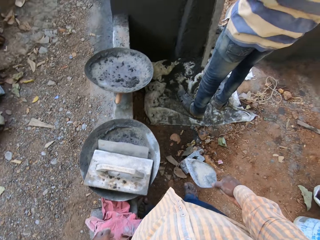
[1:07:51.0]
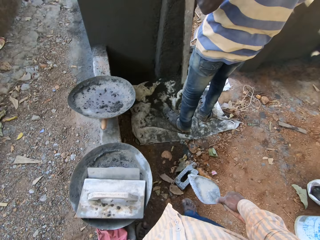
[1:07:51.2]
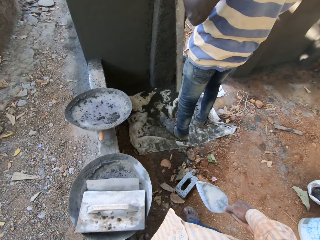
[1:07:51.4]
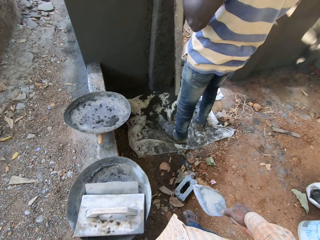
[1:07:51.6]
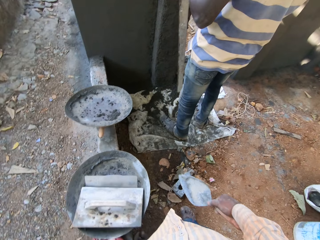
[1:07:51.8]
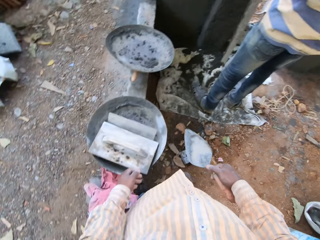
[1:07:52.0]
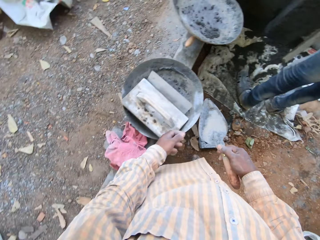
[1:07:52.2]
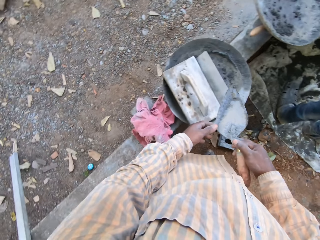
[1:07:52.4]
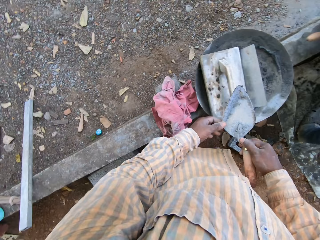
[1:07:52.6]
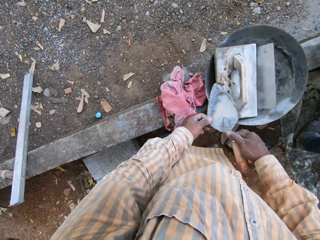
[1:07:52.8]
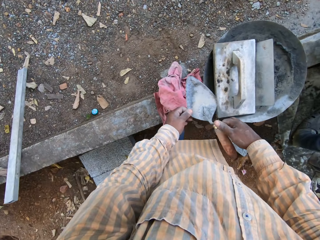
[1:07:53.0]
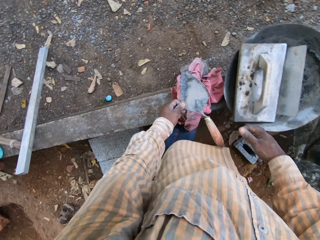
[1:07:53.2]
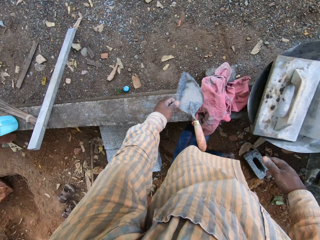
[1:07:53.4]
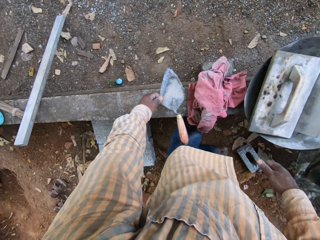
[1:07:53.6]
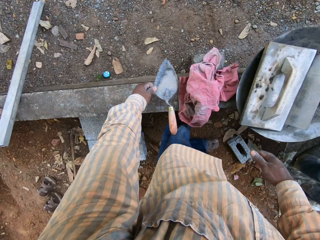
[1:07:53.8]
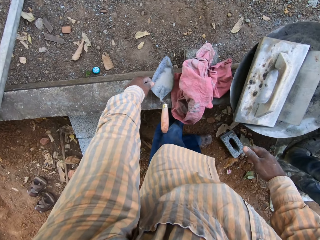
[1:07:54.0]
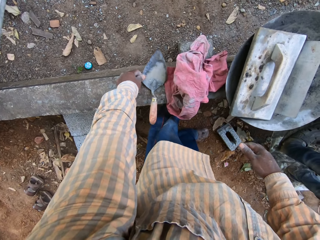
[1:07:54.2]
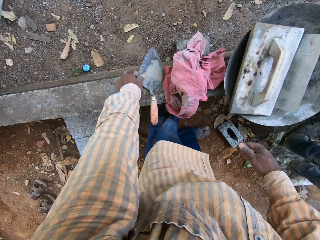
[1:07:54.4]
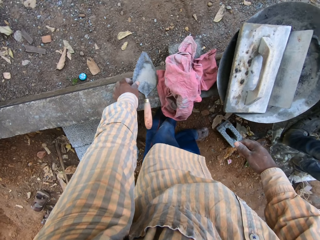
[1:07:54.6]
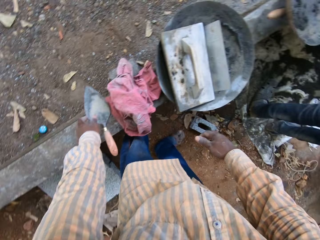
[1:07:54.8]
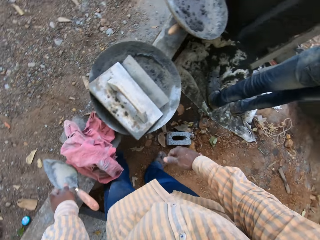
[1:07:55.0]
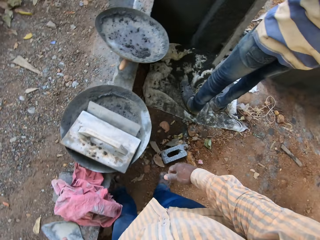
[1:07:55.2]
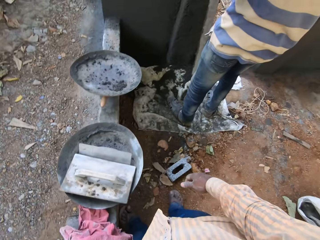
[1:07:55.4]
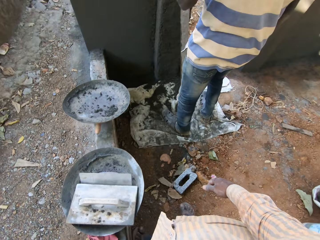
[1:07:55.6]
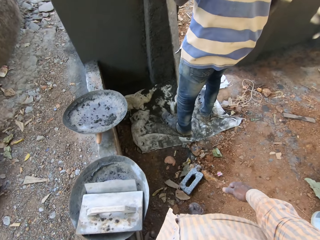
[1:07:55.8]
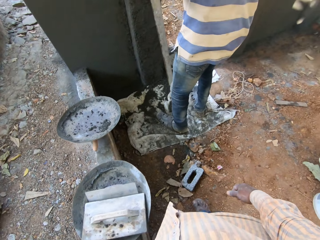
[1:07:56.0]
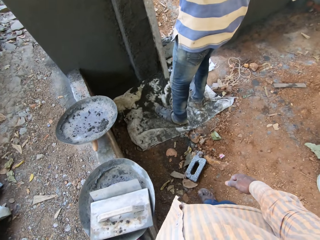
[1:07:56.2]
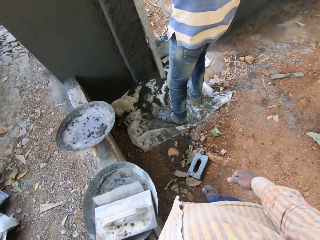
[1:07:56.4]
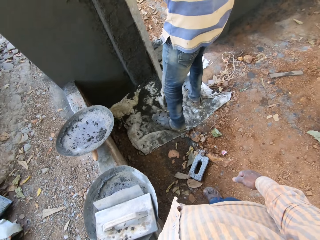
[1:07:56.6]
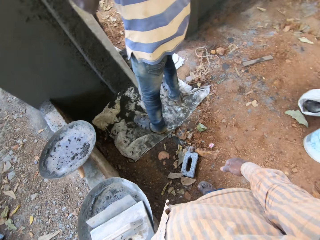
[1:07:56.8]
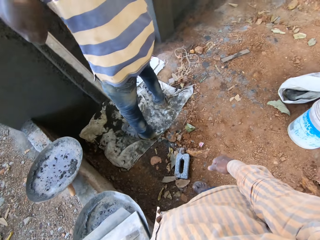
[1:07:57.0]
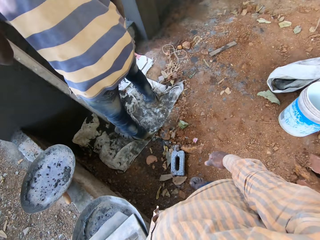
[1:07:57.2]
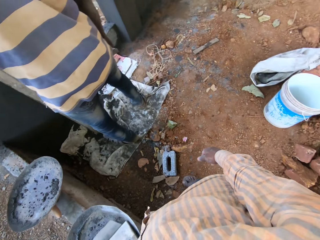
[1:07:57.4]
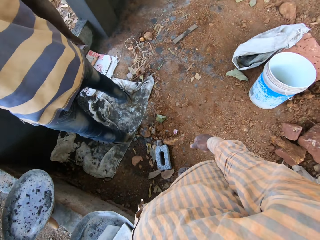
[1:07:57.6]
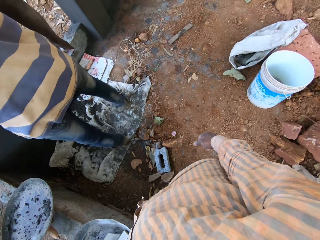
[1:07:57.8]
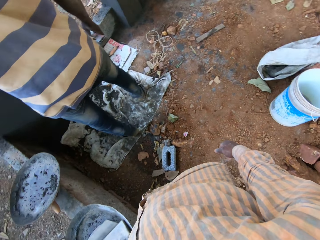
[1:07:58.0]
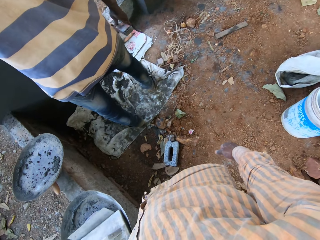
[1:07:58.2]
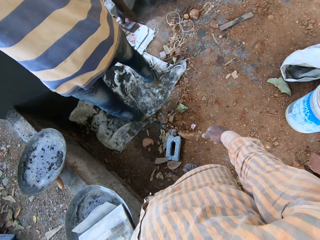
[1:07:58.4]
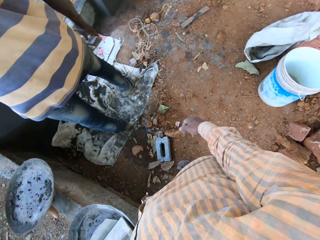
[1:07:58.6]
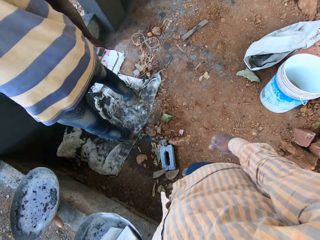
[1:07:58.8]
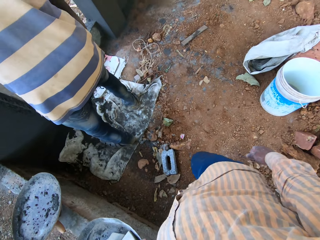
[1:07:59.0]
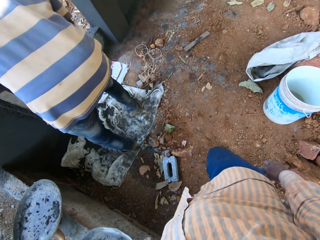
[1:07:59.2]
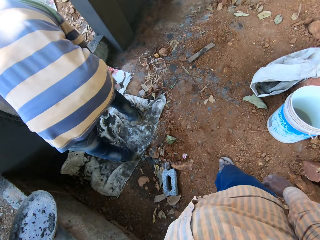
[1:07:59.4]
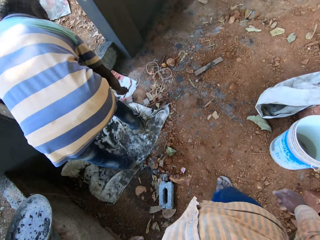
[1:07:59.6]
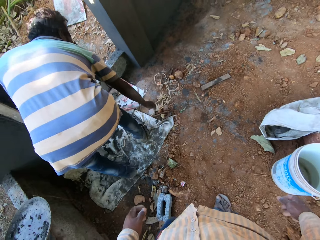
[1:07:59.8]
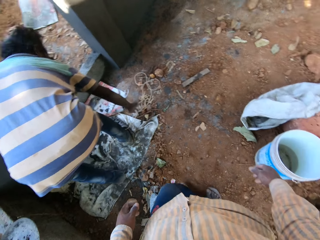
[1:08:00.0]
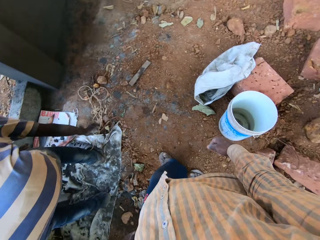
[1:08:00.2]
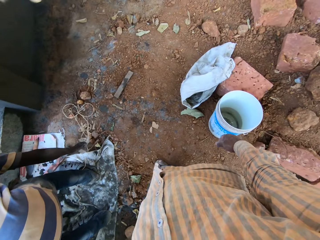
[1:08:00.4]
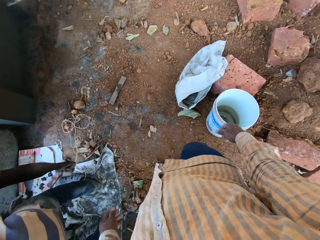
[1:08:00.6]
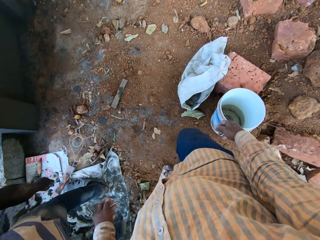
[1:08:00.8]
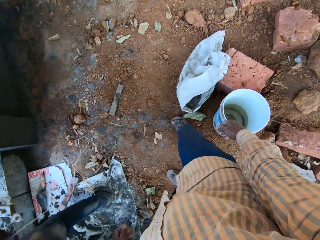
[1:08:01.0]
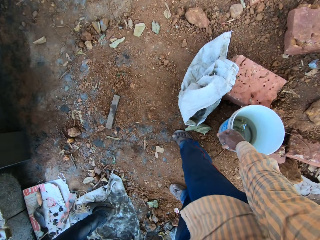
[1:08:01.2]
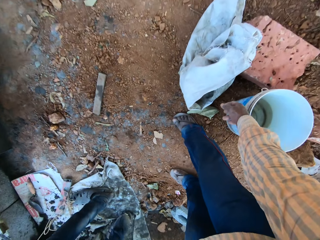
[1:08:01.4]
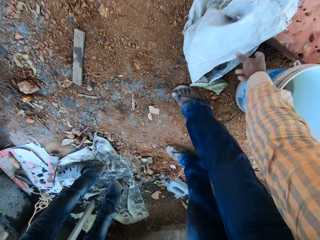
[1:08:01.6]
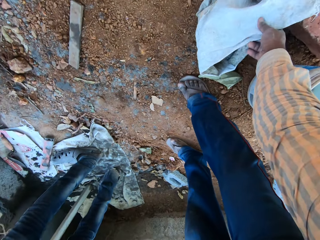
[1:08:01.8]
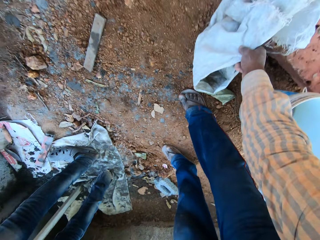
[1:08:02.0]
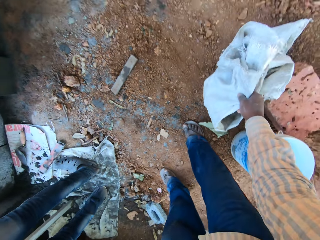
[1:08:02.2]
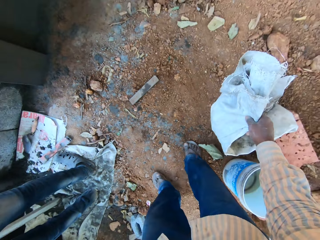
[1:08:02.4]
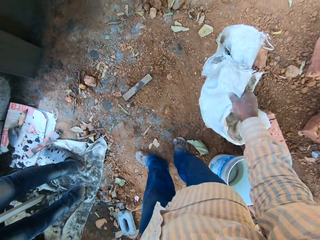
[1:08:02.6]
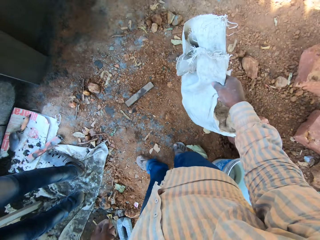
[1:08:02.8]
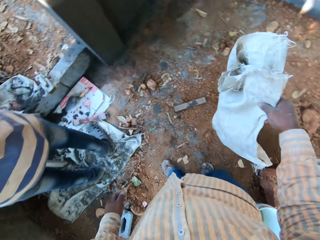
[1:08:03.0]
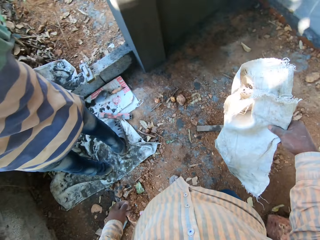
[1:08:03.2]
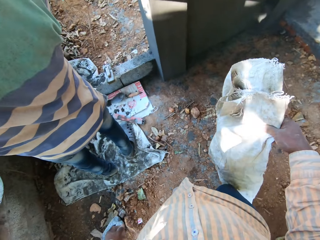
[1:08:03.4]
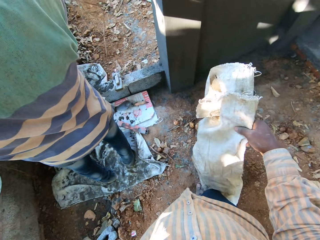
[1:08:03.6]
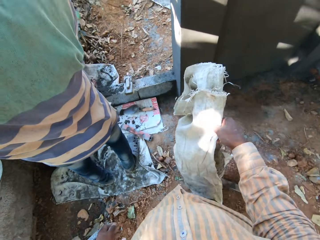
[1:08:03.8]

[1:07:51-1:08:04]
The camera wearer drops a masonry trowel on a cement block with his left hand. He converses. A man picks up a piece of rope from the ground with his right hand. The camera wearer walks in the building. He picks up an empty cement bag from the ground with his right hand.

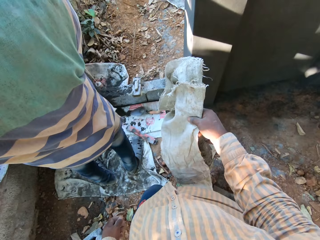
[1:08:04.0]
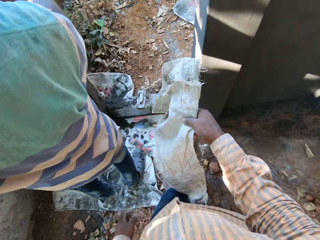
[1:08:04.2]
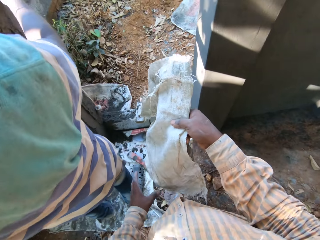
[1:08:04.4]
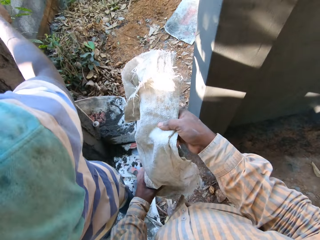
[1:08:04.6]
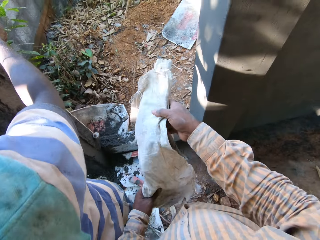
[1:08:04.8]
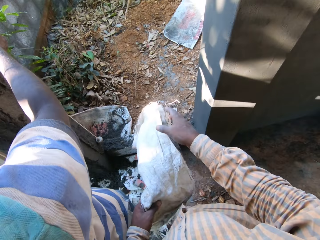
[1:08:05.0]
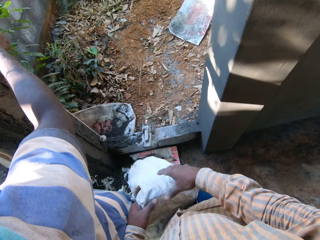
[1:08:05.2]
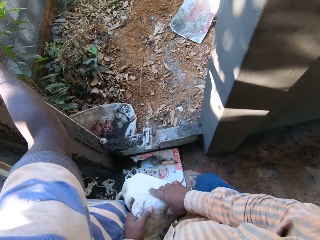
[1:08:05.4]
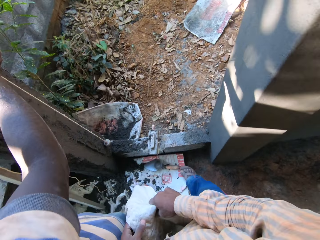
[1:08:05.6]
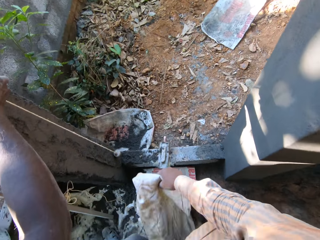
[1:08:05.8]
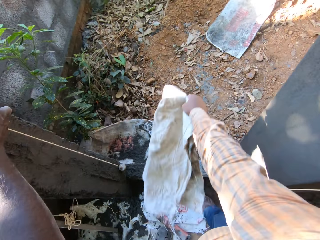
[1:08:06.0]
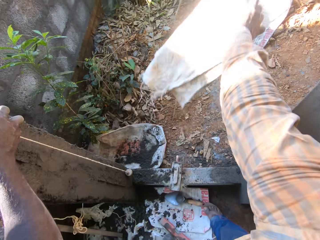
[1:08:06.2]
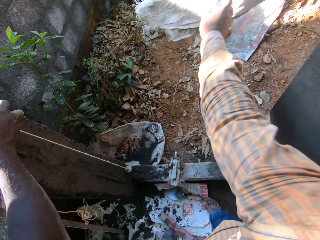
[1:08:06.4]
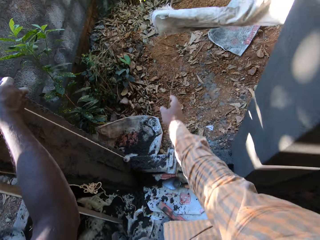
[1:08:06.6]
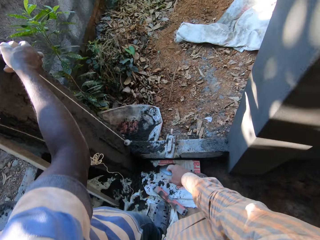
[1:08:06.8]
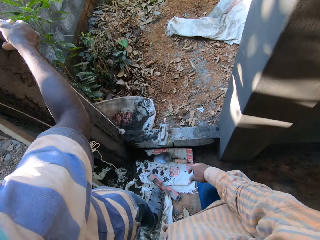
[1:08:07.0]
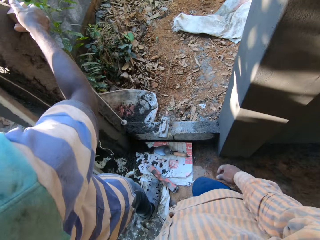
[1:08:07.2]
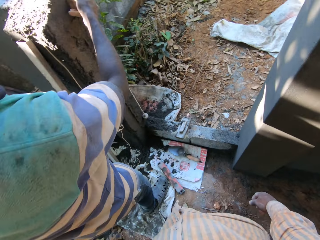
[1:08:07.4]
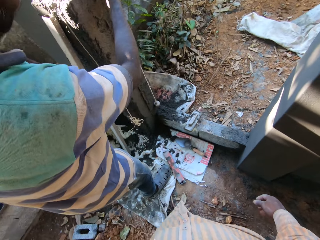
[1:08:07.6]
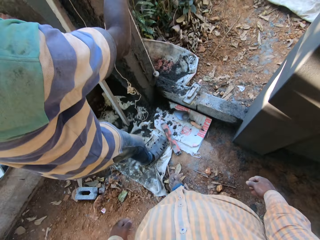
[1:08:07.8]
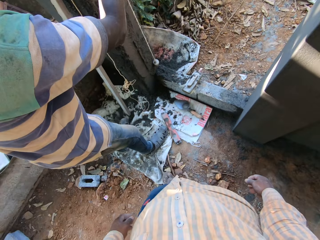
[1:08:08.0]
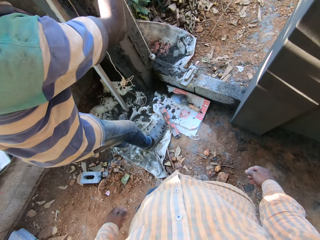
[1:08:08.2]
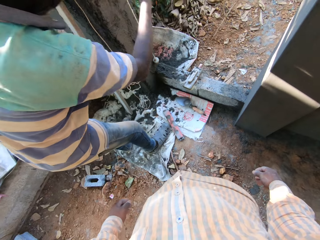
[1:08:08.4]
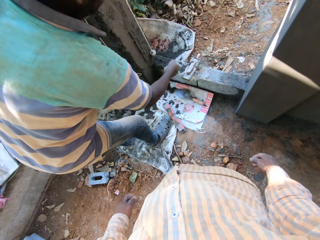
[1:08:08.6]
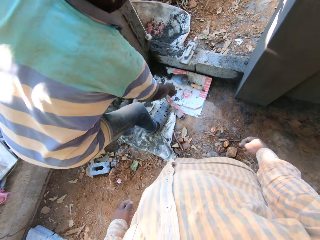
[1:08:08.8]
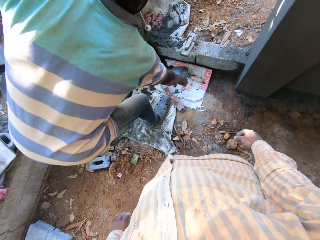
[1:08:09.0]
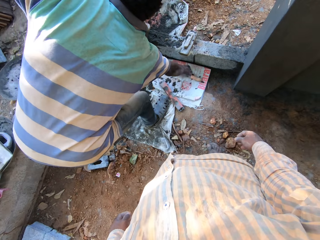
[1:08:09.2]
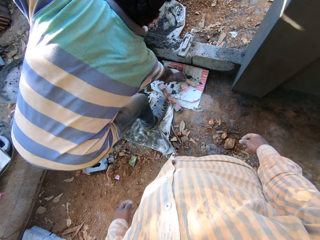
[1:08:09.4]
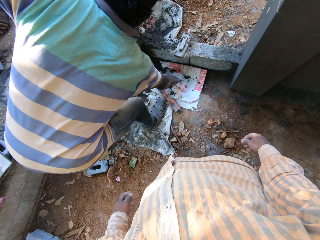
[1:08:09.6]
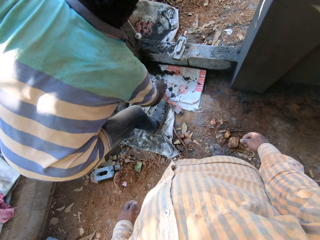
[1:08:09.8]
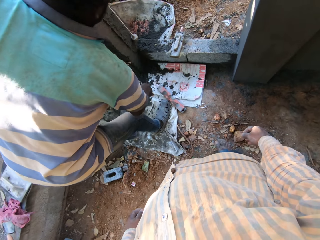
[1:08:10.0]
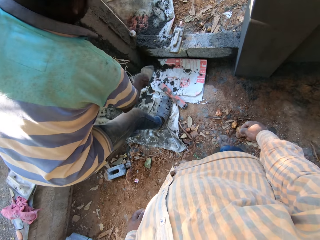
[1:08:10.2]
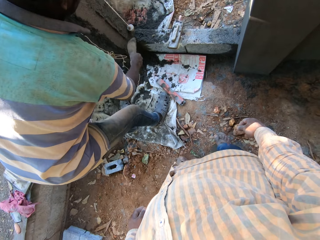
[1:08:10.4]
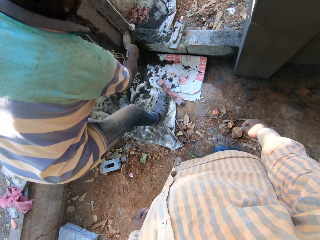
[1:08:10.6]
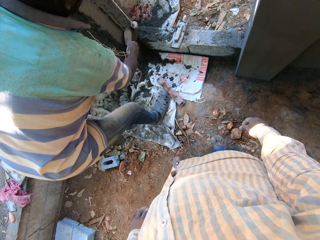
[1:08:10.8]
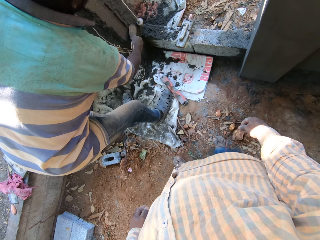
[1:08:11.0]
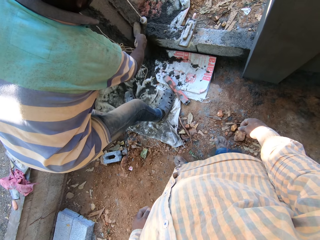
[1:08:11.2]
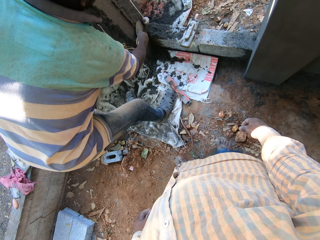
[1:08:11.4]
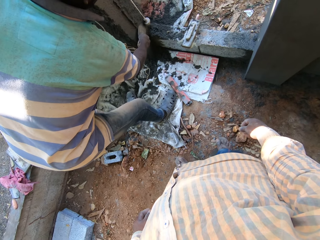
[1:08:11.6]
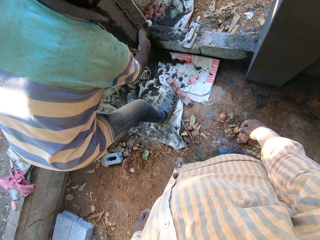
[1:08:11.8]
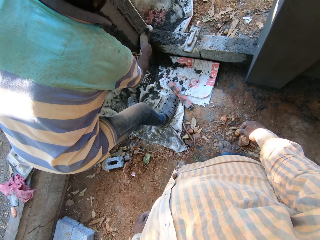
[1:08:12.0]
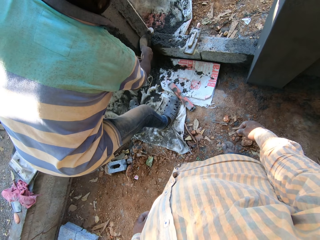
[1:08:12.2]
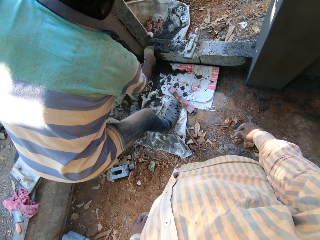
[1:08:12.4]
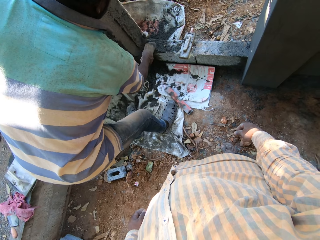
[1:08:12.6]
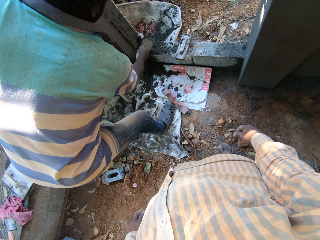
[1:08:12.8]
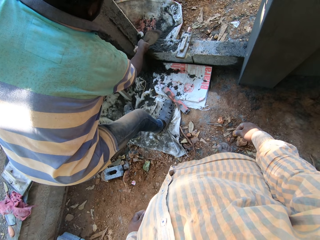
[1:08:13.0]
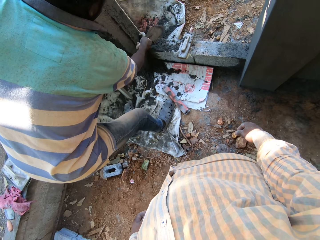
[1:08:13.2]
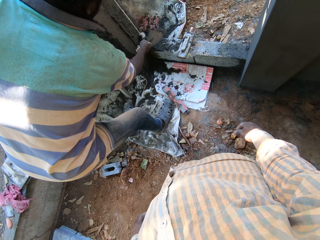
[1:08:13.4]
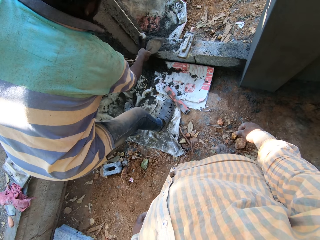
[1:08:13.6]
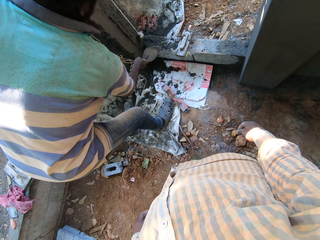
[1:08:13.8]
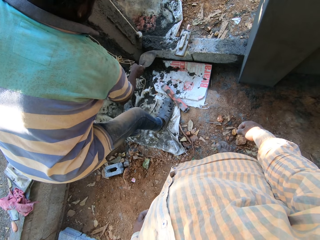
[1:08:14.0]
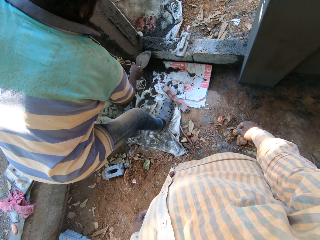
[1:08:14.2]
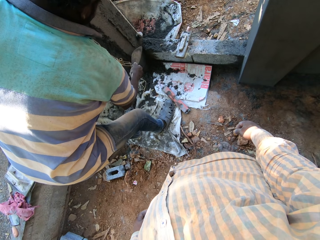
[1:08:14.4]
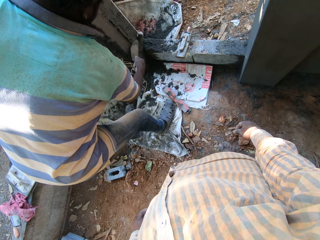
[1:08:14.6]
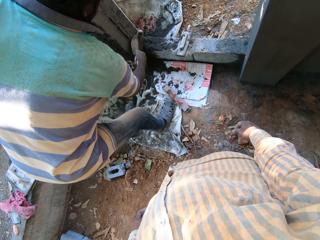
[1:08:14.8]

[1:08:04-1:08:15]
The camera wearer walks in the building. He throws the empty cement bag on the ground outside the building with his right hand. He converses. The man picks up a masonry trowel from the ground with his right hand and smoothens the wall with the masonry trowel in his right hand.
